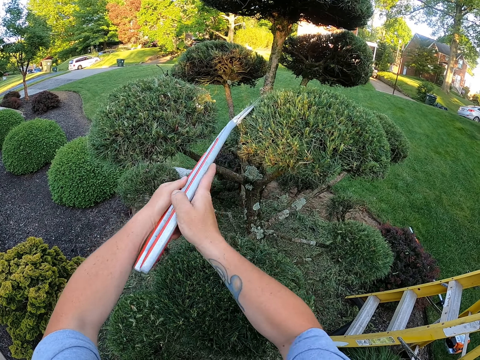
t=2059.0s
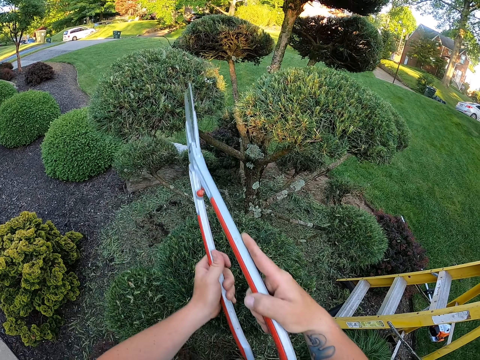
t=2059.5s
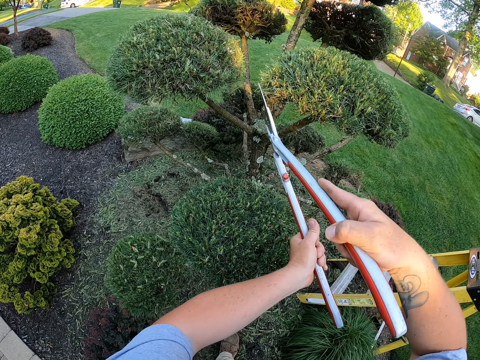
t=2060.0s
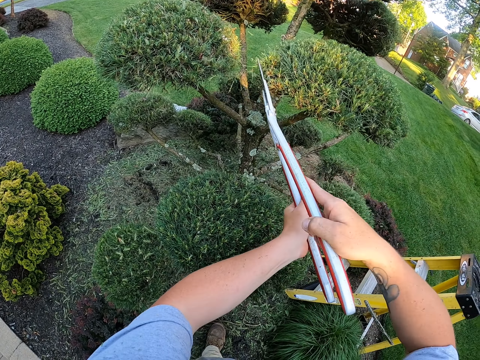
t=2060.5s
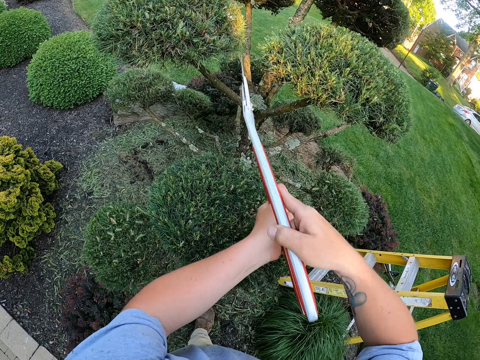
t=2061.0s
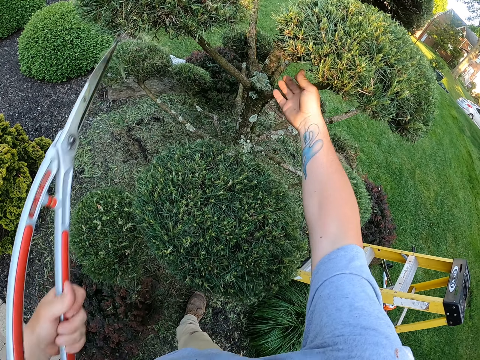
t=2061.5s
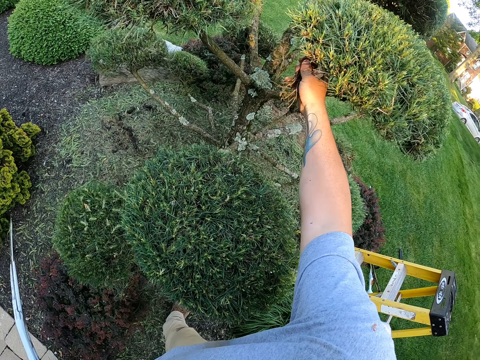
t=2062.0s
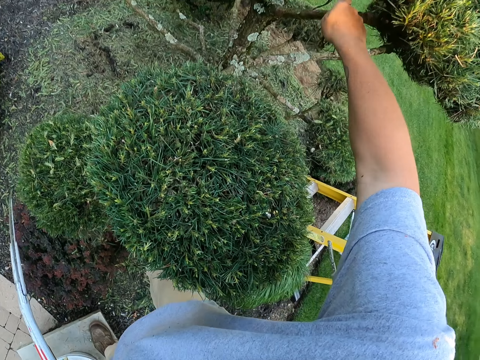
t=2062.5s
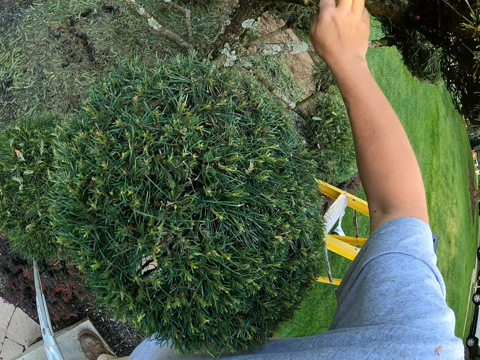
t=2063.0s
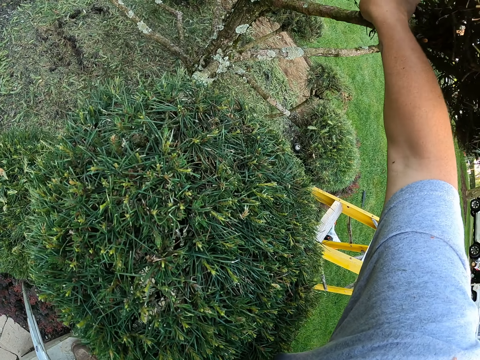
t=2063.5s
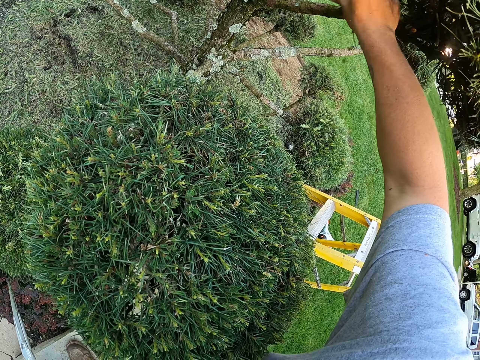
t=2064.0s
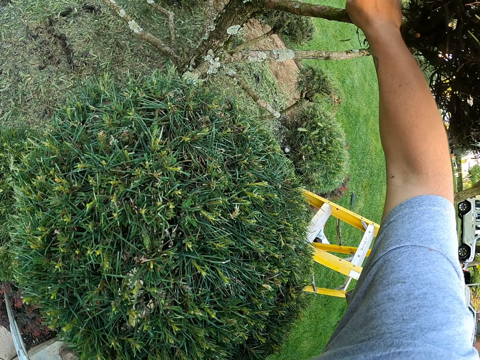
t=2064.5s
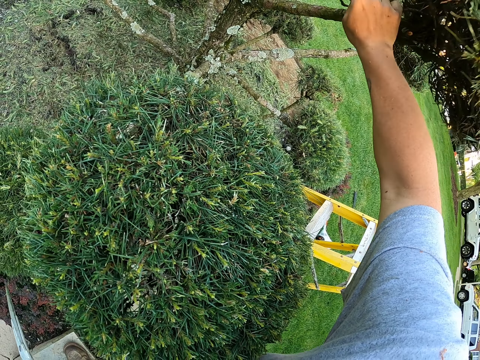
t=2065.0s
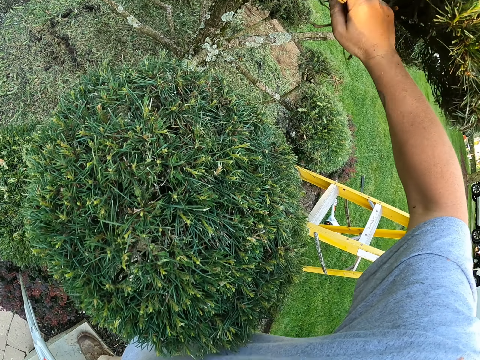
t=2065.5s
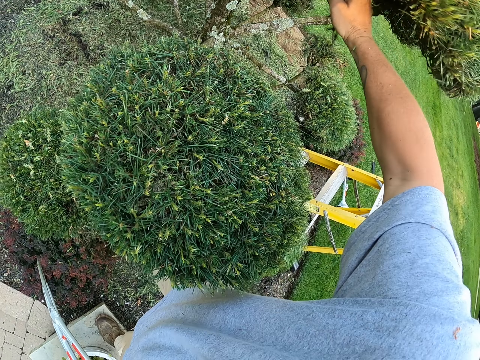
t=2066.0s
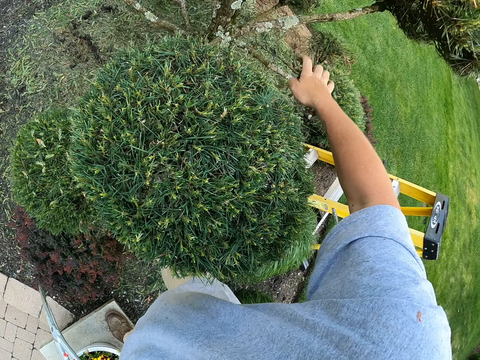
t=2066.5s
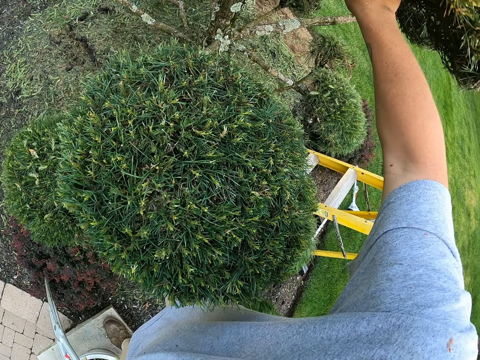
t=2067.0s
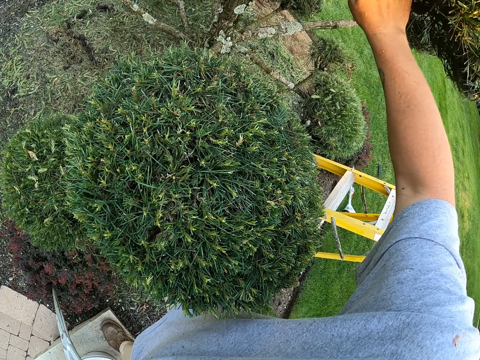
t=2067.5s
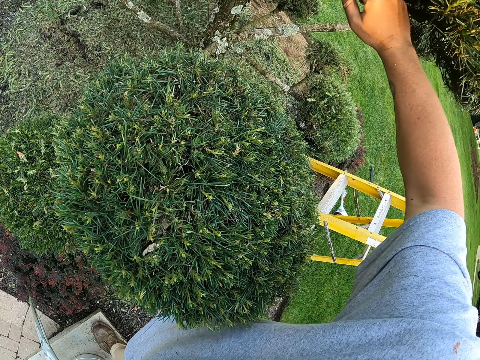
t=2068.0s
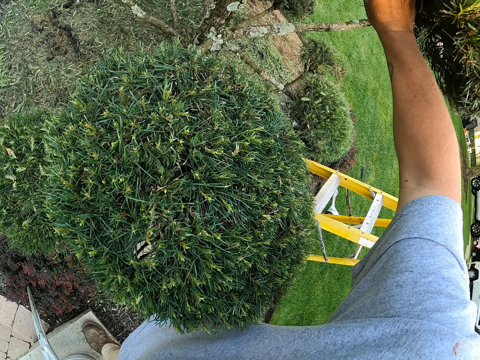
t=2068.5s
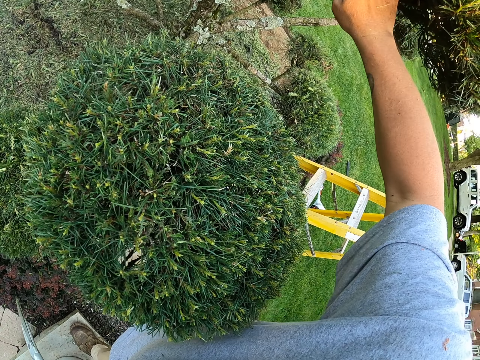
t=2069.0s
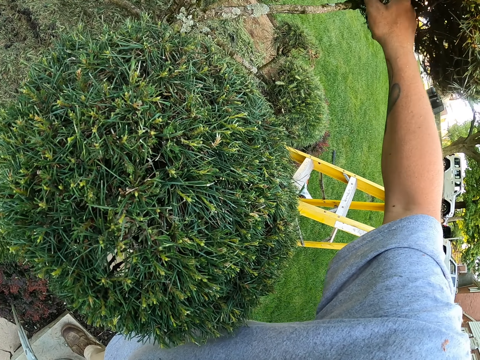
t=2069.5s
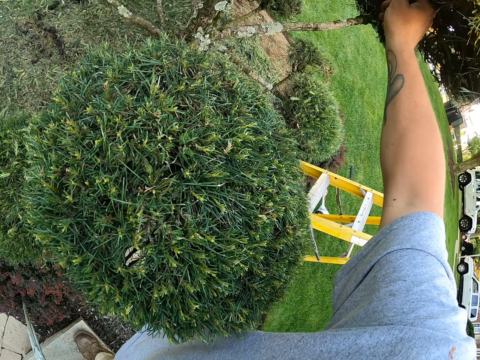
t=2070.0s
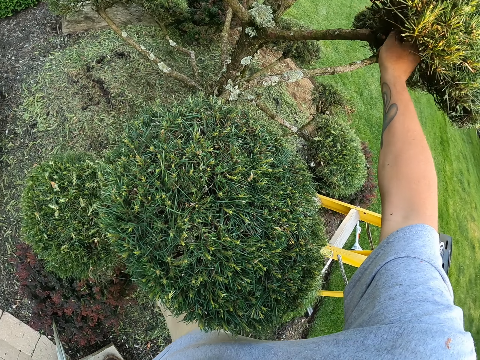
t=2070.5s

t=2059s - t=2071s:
The camera wearer touches the flower with his hand. He removes leaves on a shrub with a hand. He unplugs the branches.

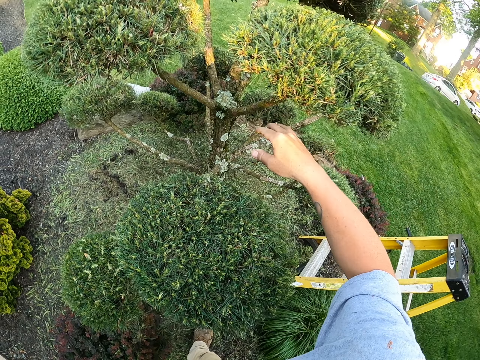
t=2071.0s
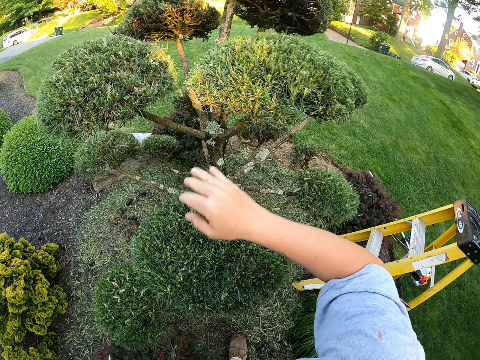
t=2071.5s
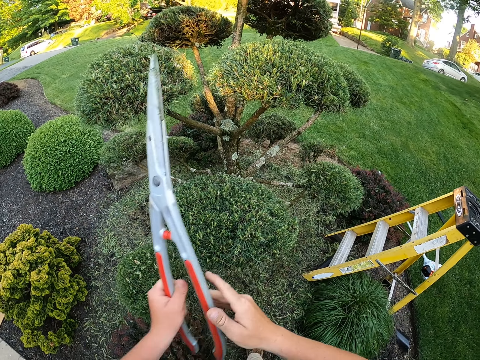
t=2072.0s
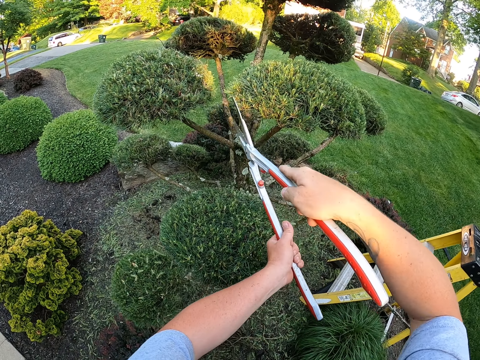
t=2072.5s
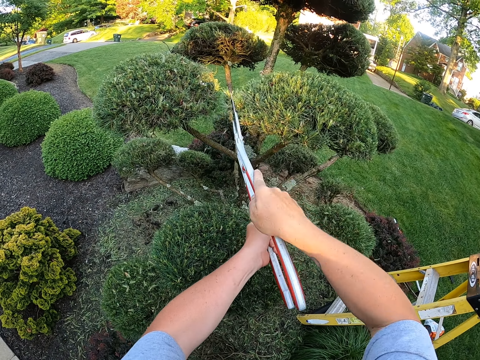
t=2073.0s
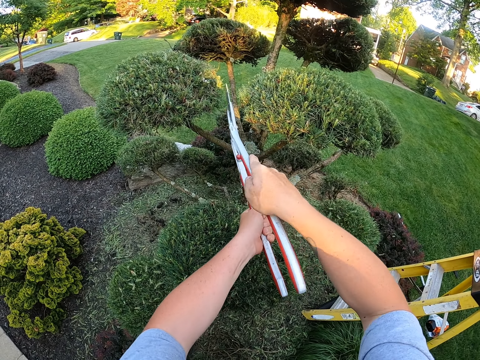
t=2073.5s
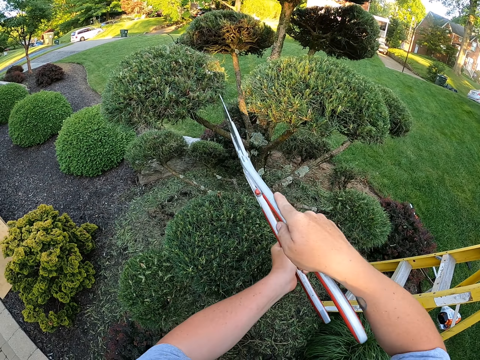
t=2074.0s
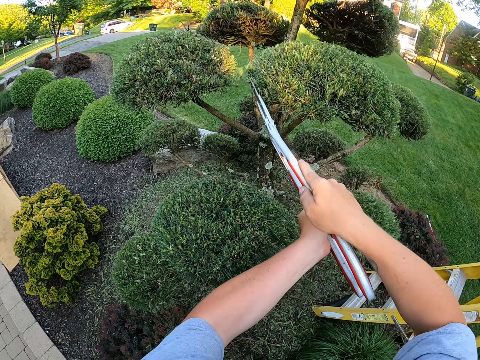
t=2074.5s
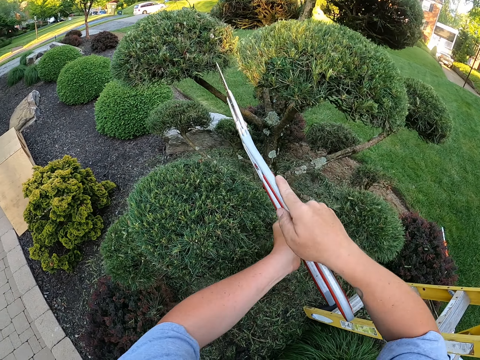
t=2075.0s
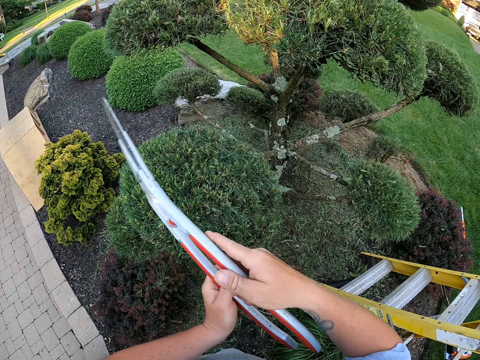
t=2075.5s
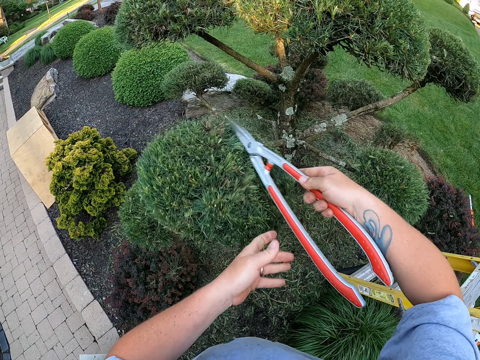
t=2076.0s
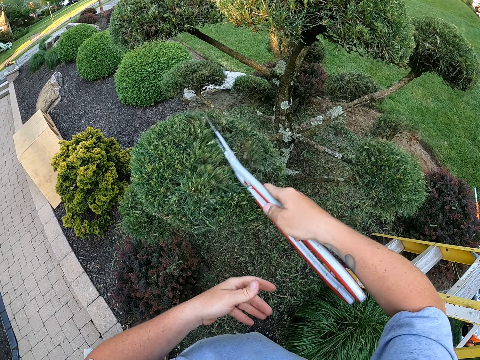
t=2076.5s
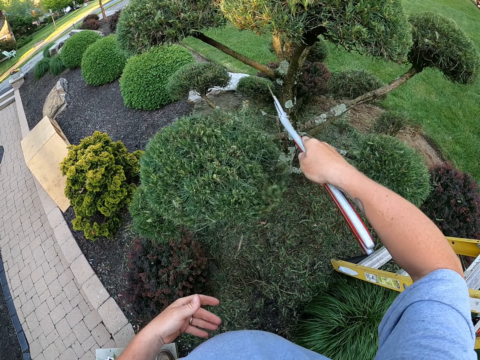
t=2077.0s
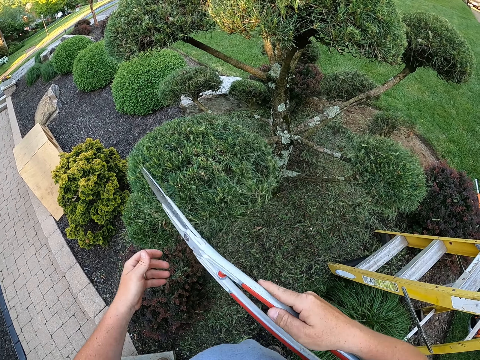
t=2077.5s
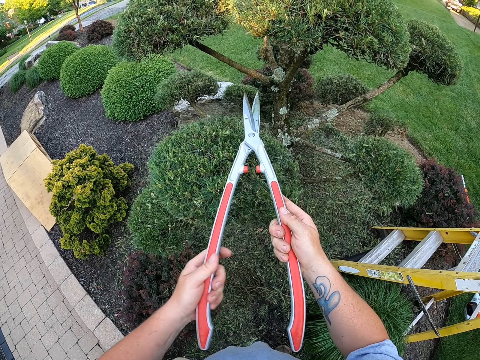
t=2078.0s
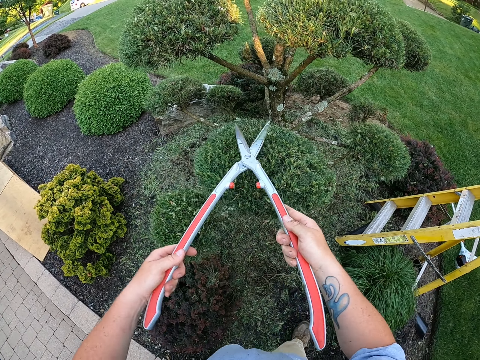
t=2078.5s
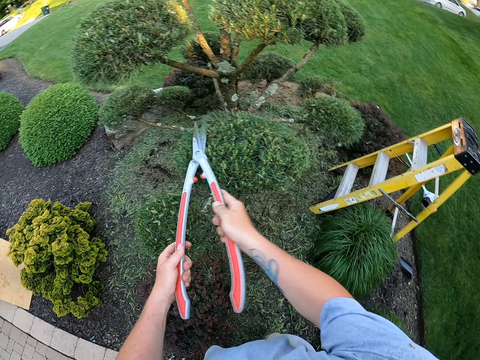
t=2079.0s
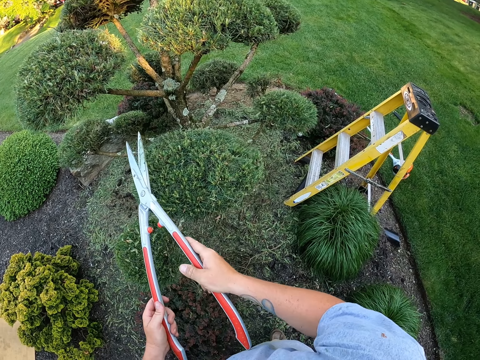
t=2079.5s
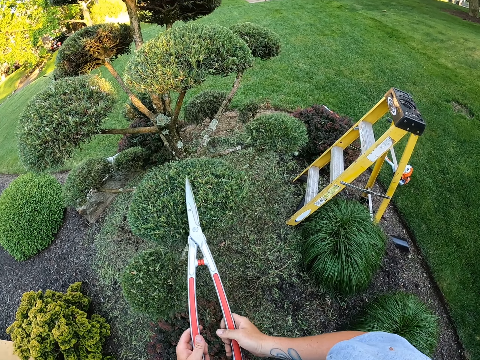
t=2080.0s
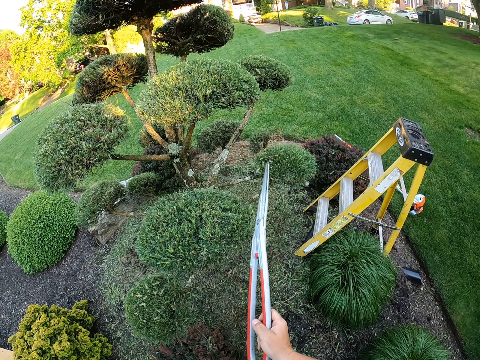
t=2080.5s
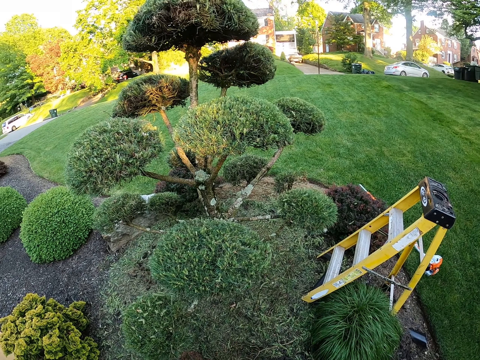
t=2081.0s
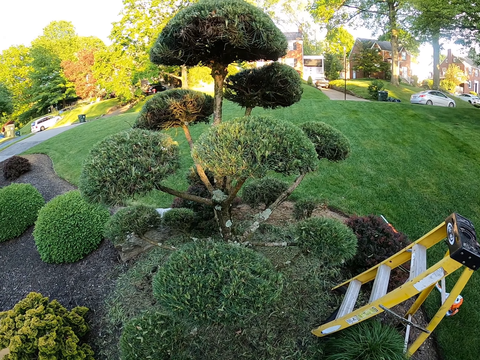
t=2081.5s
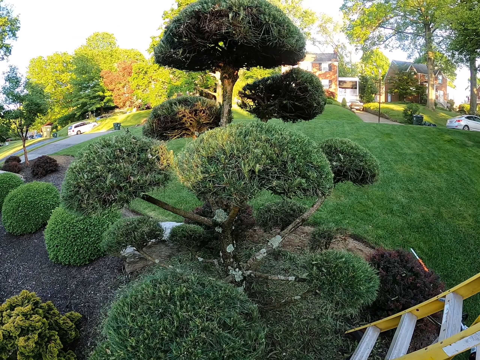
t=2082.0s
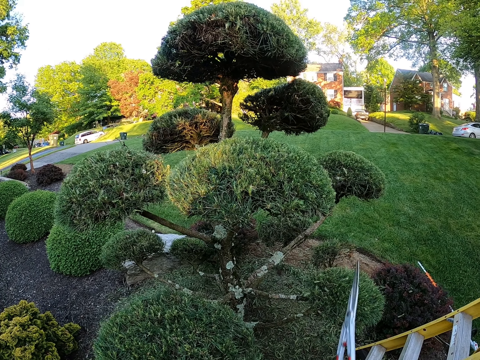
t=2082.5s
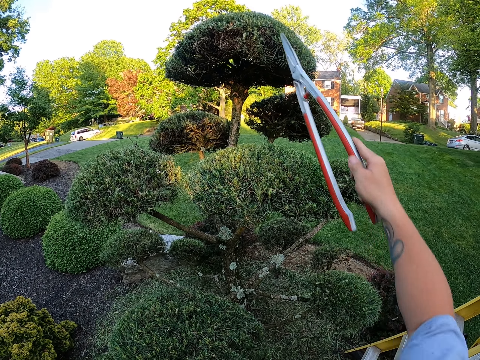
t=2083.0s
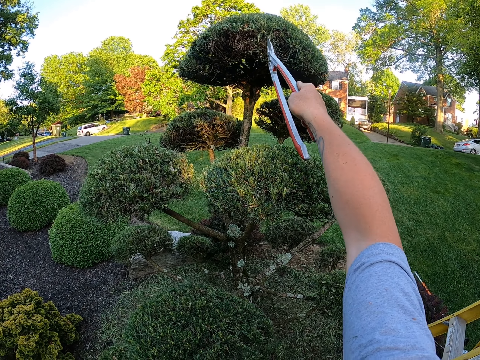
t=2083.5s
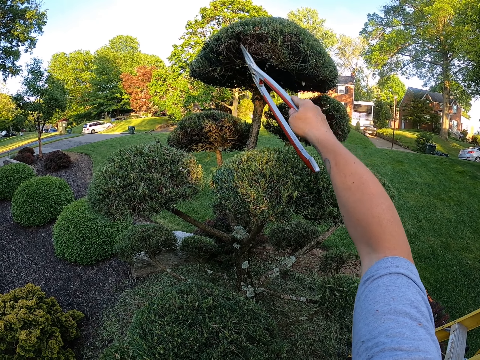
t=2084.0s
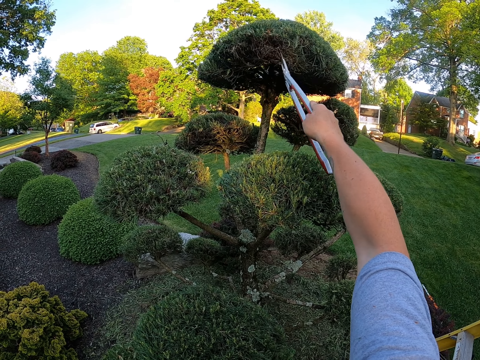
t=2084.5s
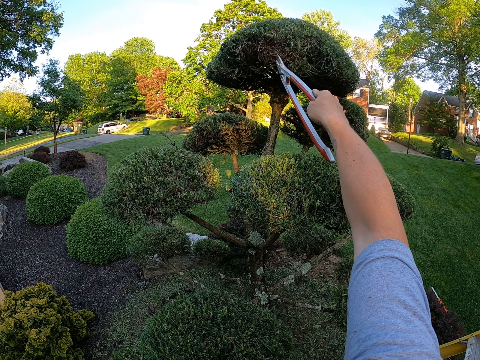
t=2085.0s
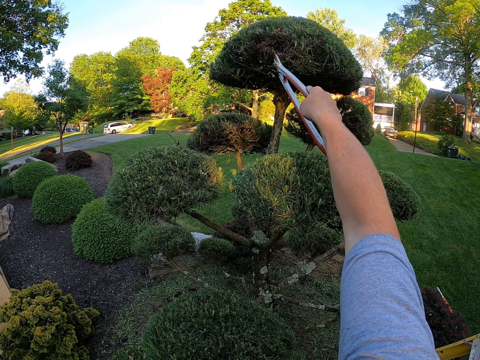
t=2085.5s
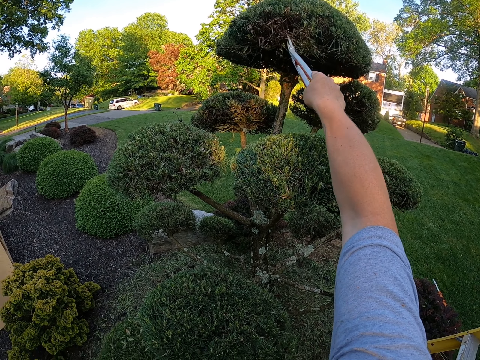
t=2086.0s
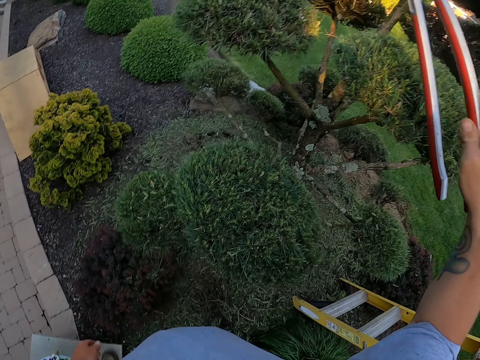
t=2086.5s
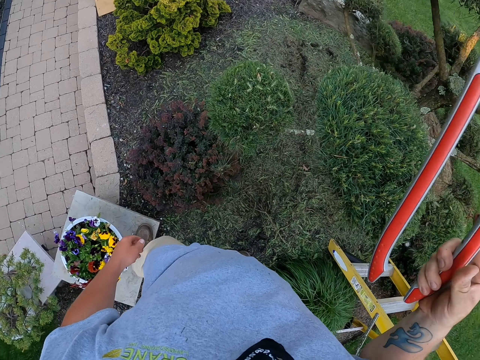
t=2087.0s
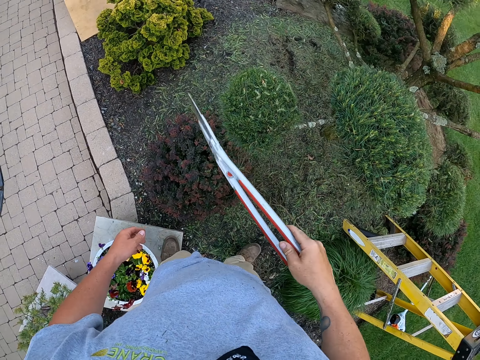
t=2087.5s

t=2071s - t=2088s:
The camera wearer holds the shears or hedge clipper with both hands. They trim the flower with the shears. They remove leaves with the hedge clipper. They trim shrubs with the hedge clipper. They tap the flower with the shears. They remove leaves with the hedge clipper.
